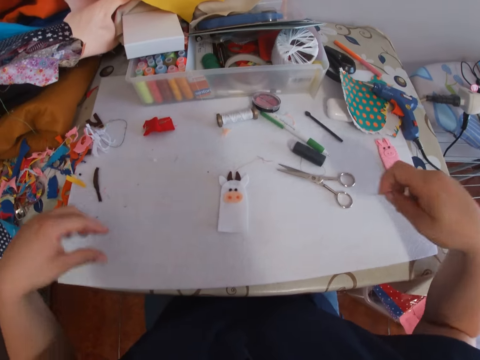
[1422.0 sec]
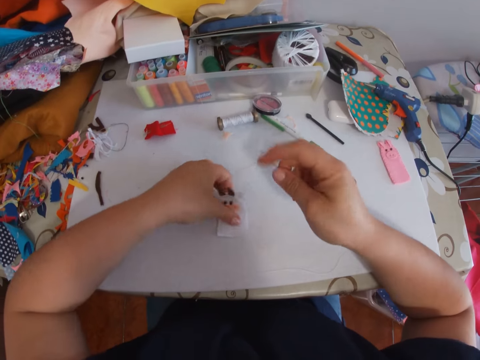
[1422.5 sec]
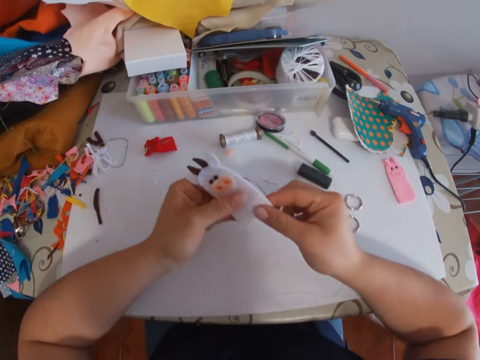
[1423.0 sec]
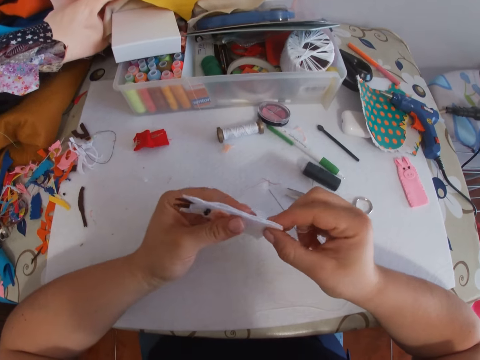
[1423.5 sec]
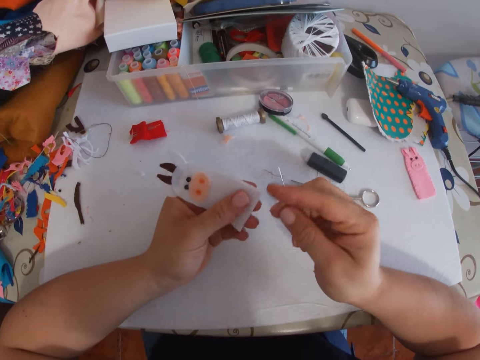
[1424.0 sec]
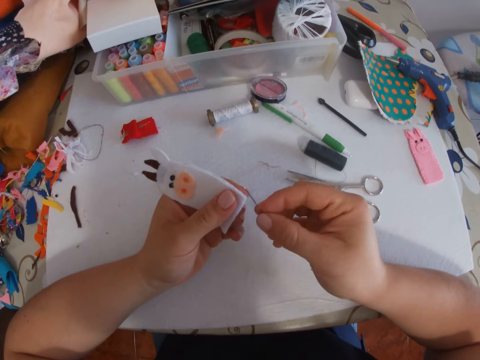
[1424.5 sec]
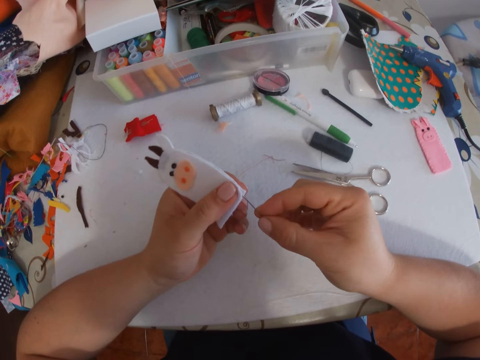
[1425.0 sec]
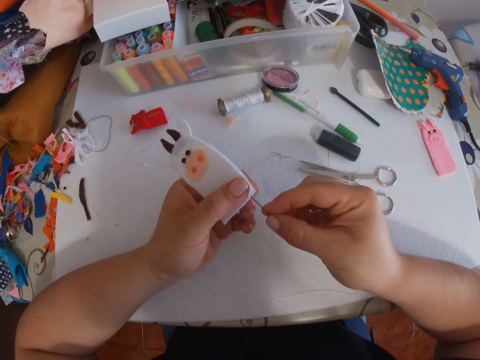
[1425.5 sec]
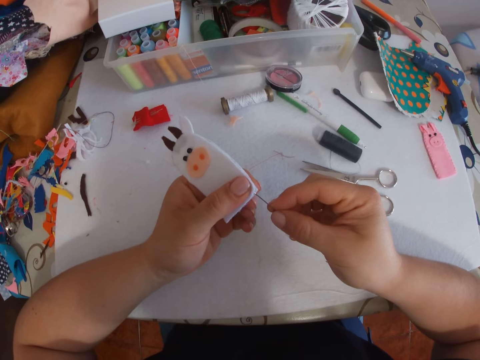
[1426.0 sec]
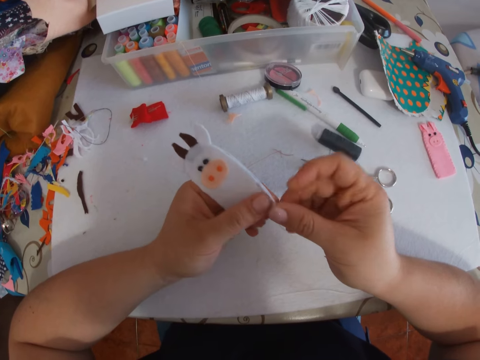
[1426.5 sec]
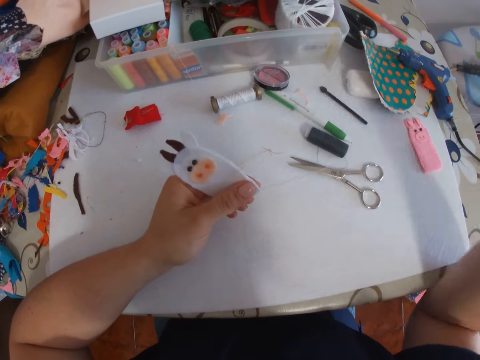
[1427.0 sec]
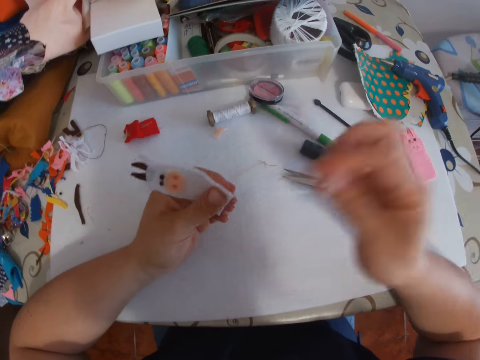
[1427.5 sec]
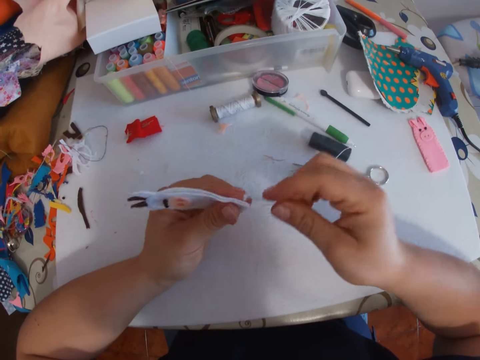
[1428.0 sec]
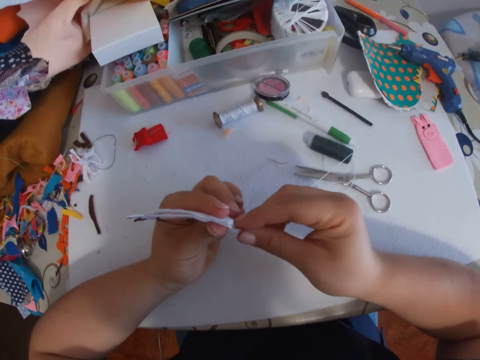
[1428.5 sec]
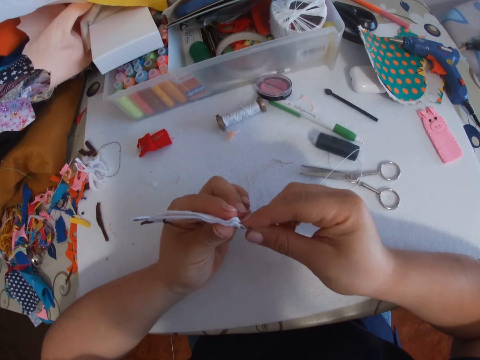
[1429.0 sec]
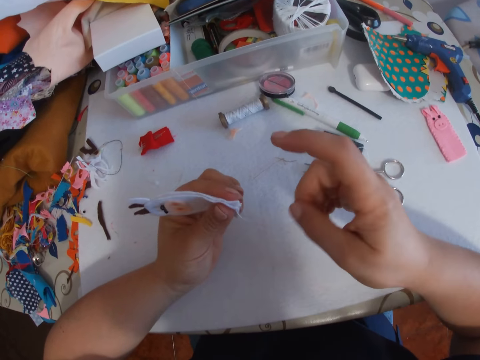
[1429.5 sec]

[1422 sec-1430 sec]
The camera wearer picks up the craft with her left hand. She adjusts the craft. She sews the craft with the threaded needle.

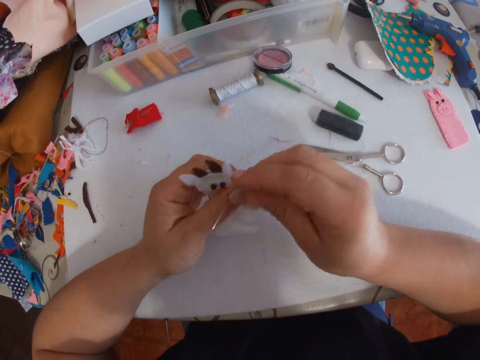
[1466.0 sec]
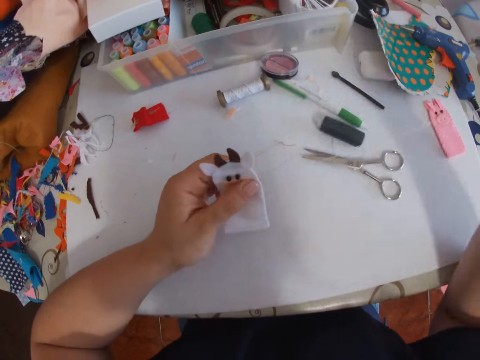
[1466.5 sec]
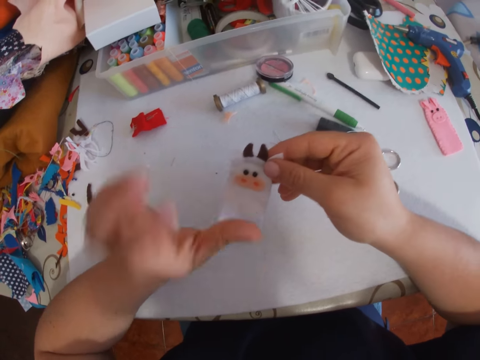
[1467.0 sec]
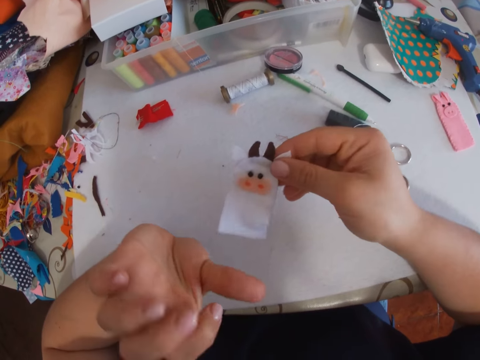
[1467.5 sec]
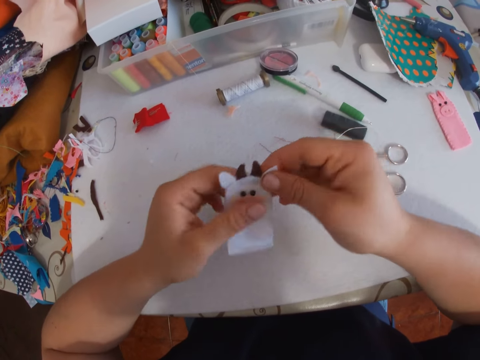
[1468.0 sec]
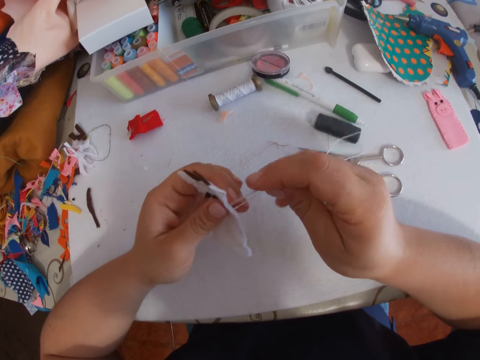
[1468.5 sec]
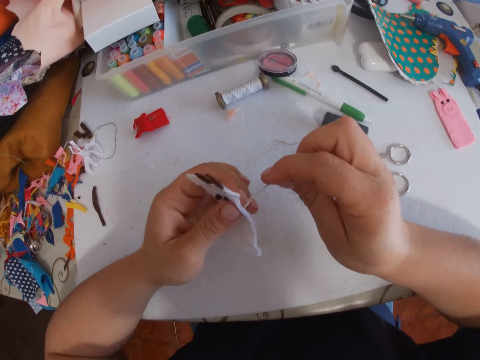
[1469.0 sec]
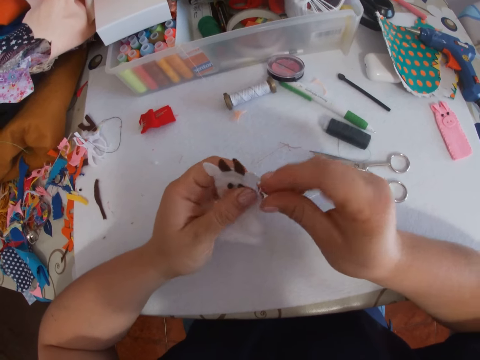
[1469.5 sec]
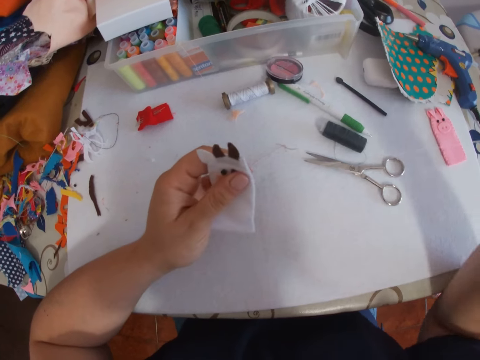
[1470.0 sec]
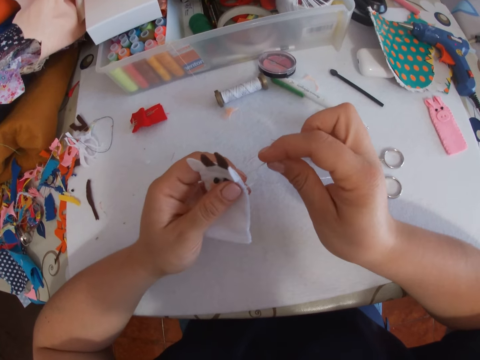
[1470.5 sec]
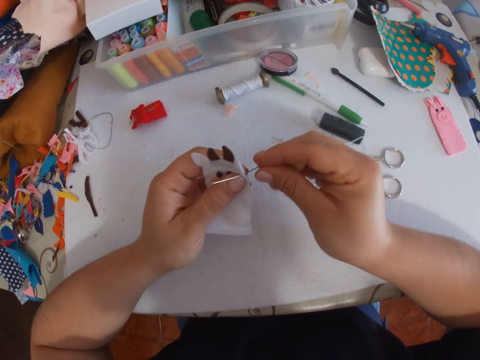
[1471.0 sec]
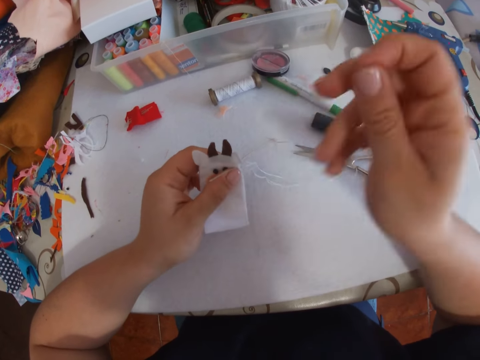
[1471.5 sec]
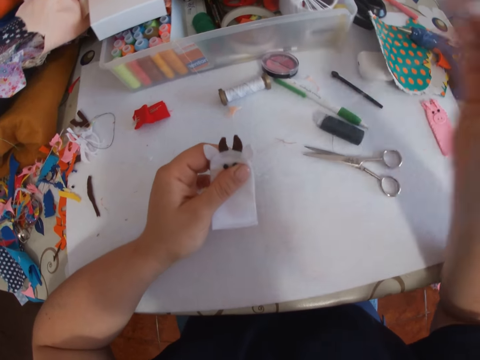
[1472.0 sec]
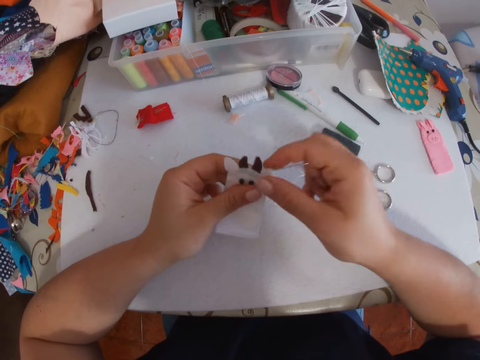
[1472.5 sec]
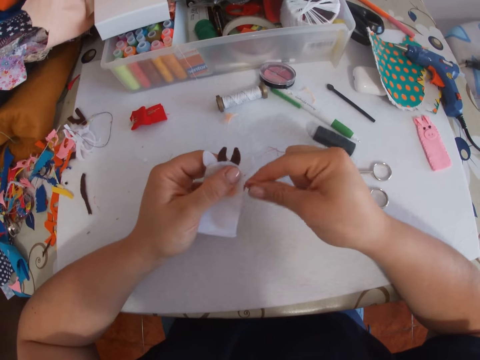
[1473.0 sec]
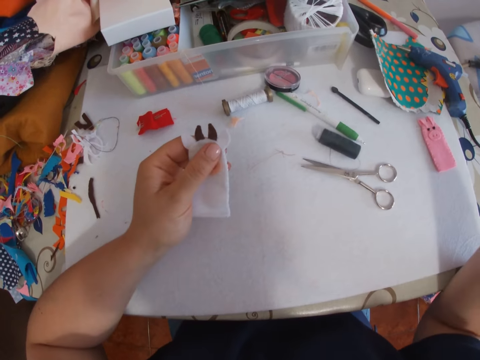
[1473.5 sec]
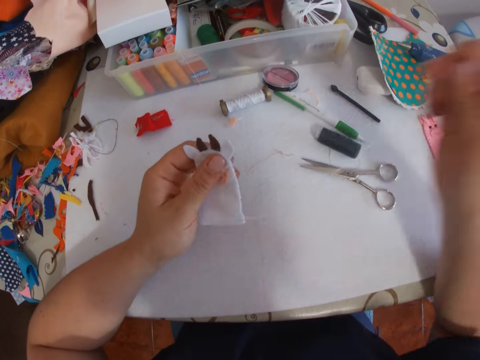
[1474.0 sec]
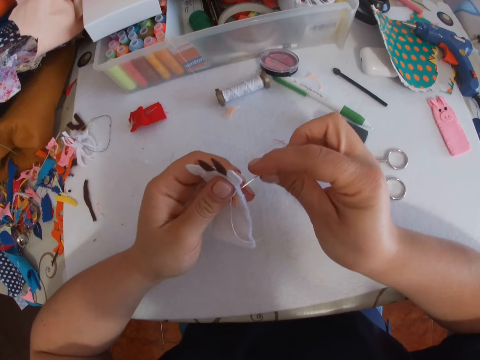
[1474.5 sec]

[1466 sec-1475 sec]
The camera wearer looks at her hand. She sews the white bunny cloth with a needle.

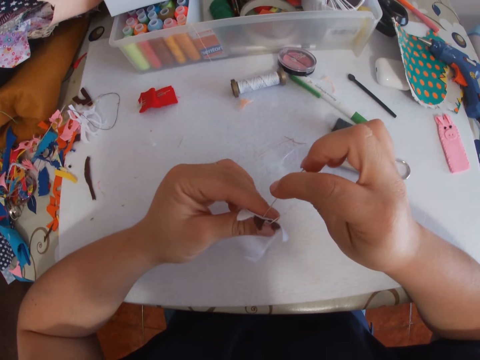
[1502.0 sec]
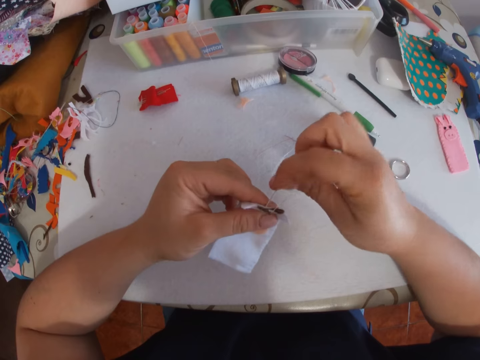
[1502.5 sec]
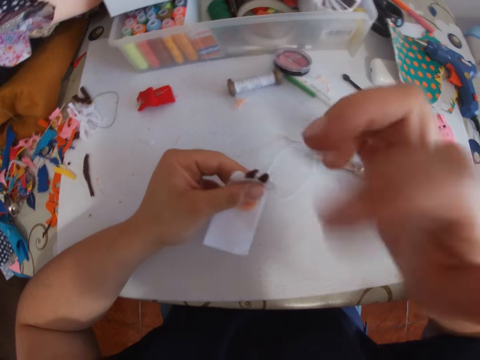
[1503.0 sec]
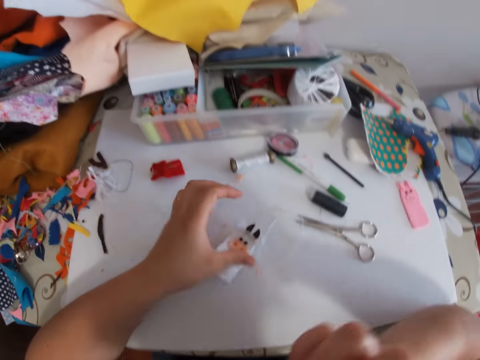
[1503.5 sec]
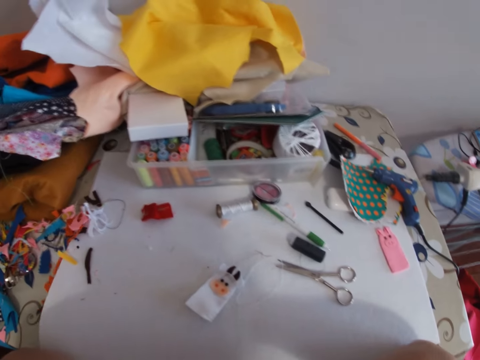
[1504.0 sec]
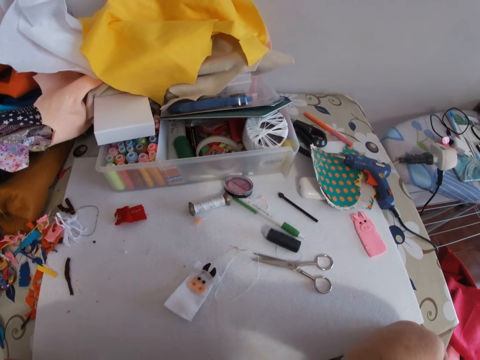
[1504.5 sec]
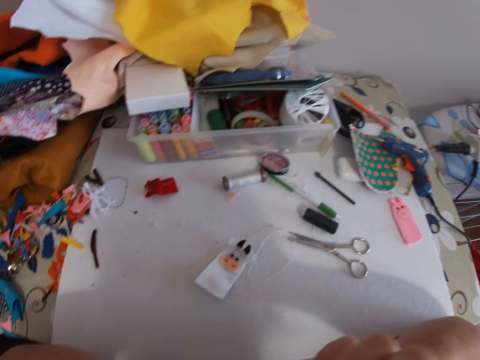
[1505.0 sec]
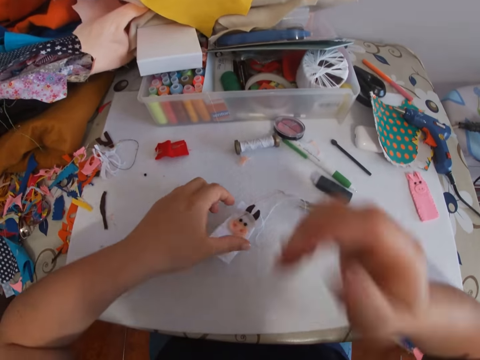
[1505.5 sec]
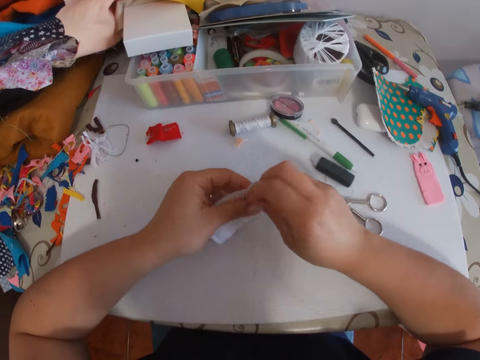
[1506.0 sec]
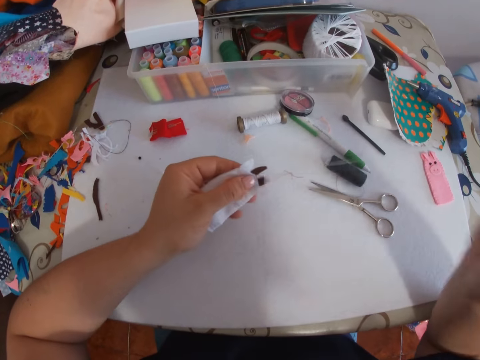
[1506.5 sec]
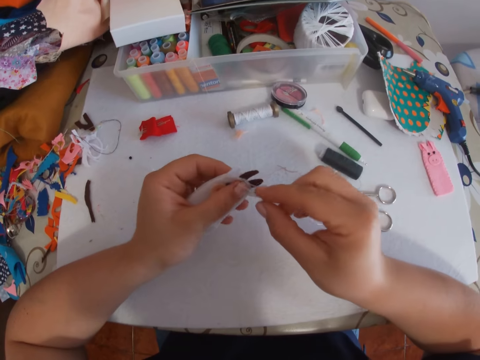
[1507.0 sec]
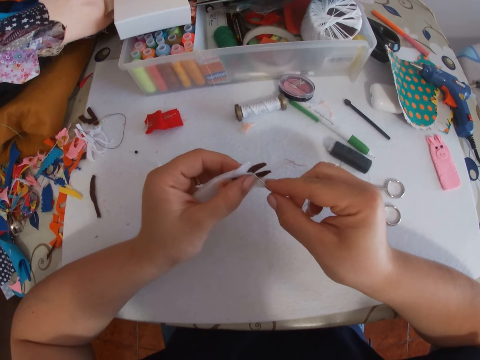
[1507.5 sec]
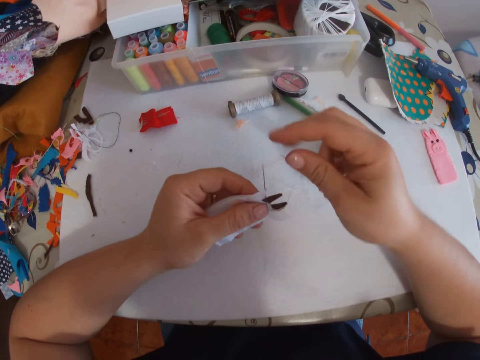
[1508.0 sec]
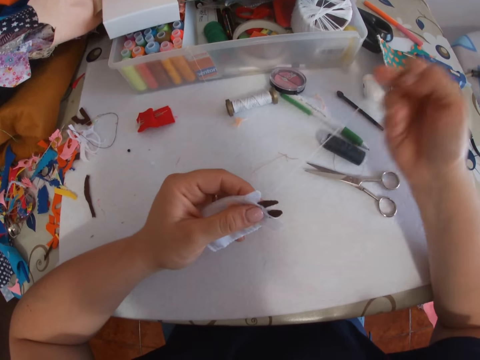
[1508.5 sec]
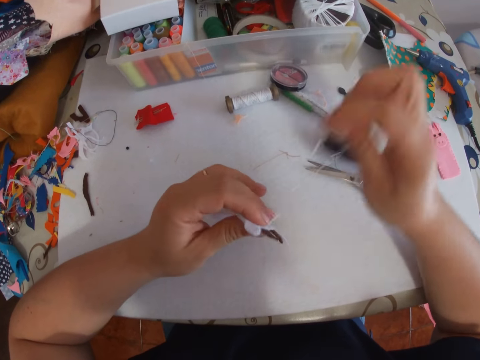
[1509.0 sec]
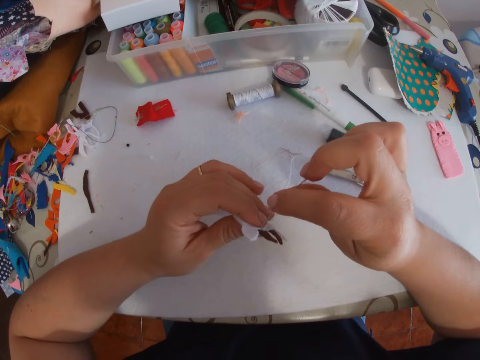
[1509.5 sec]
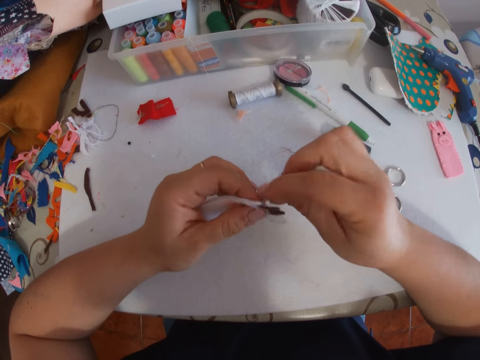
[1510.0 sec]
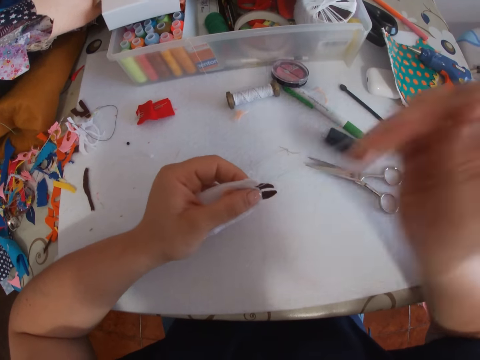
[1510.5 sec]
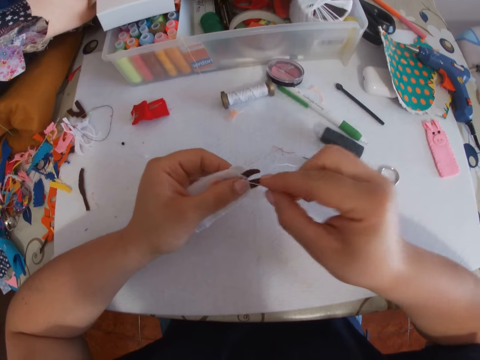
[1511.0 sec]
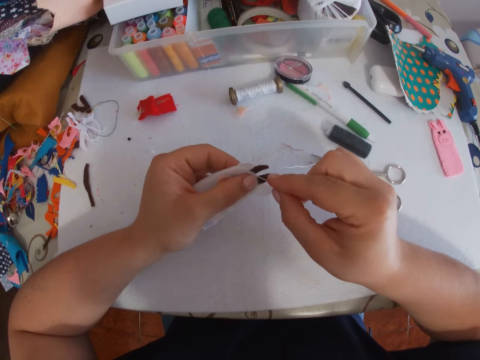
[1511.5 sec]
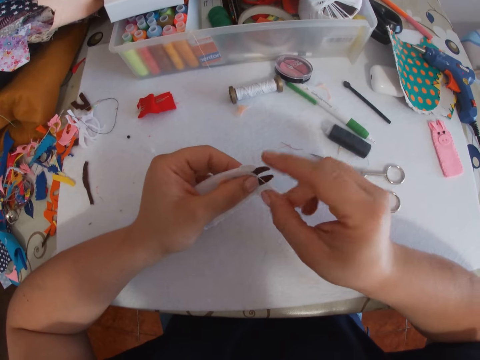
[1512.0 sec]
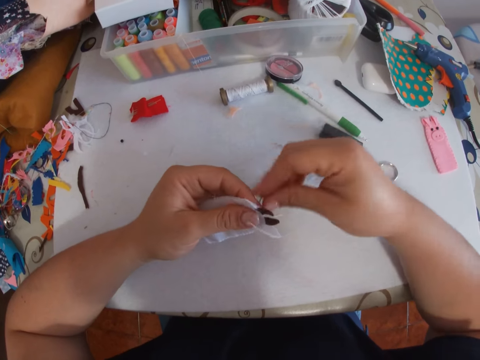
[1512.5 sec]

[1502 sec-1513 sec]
The camera wearer drops the craft on the table. She adjusts the camera. She picks up the craft and a needle with her left hand. She sews the craft with the threaded needle.
